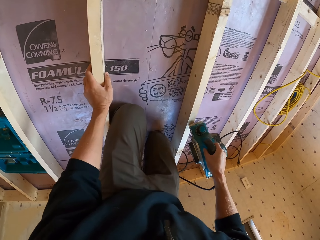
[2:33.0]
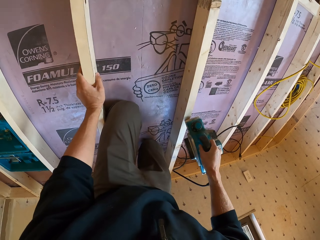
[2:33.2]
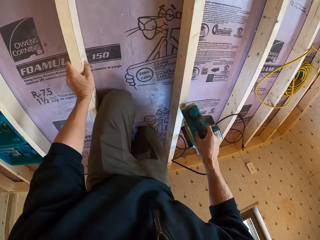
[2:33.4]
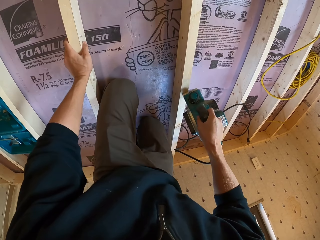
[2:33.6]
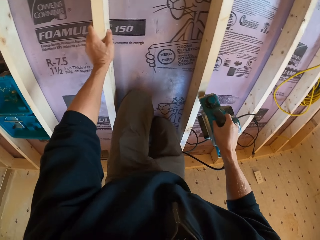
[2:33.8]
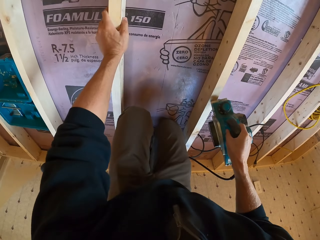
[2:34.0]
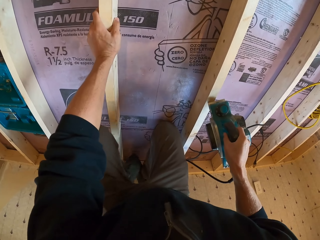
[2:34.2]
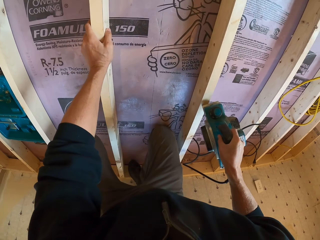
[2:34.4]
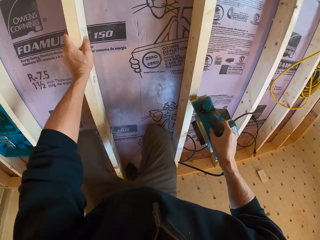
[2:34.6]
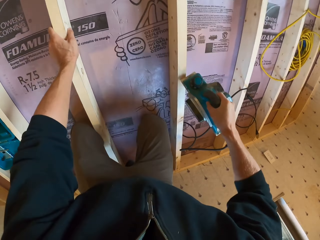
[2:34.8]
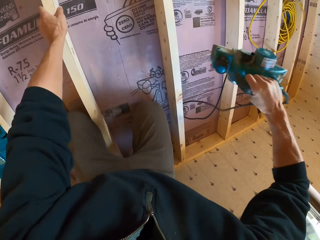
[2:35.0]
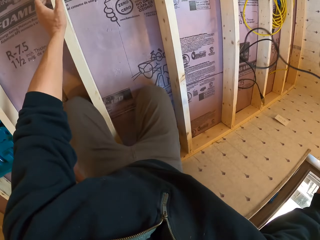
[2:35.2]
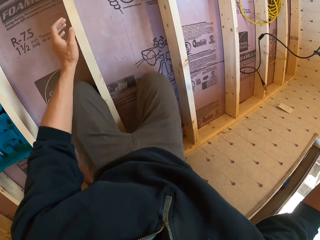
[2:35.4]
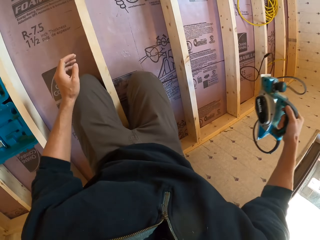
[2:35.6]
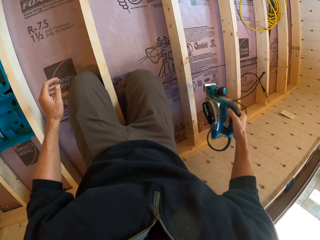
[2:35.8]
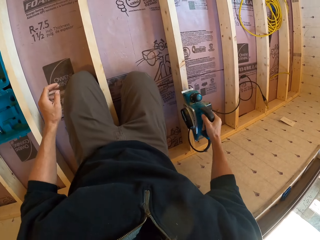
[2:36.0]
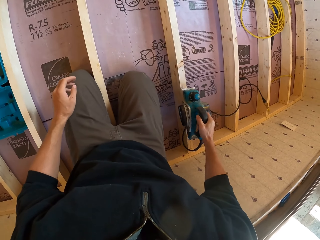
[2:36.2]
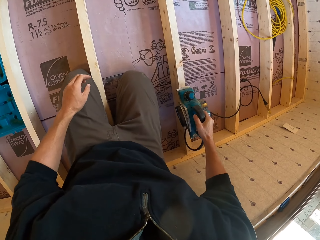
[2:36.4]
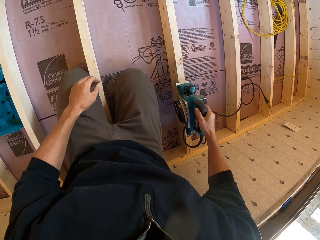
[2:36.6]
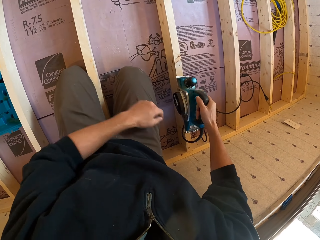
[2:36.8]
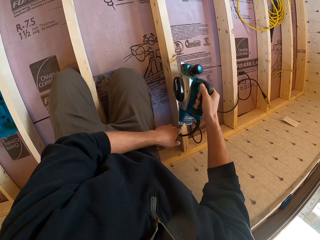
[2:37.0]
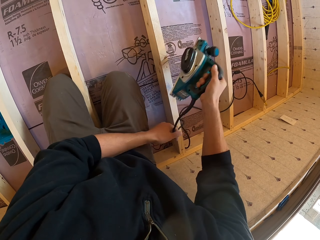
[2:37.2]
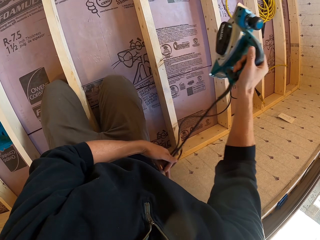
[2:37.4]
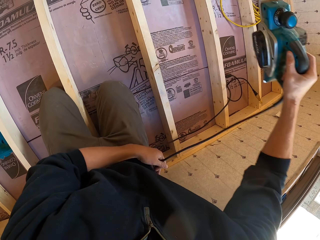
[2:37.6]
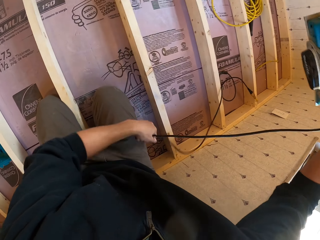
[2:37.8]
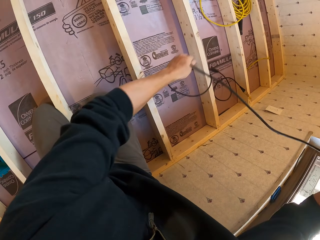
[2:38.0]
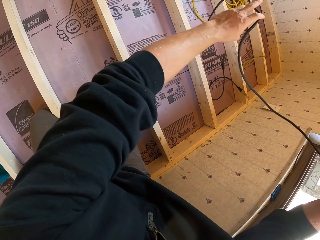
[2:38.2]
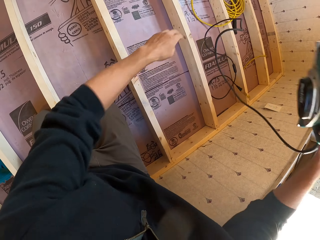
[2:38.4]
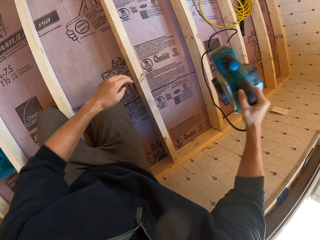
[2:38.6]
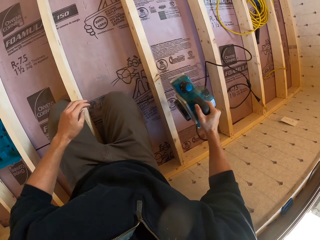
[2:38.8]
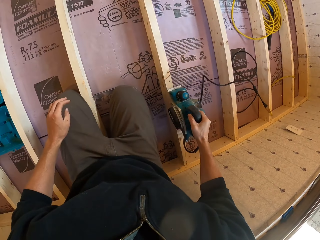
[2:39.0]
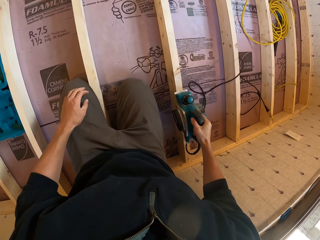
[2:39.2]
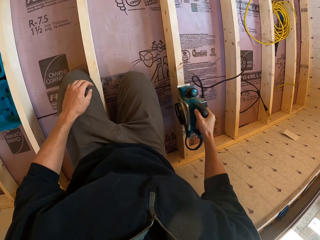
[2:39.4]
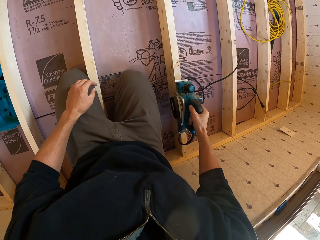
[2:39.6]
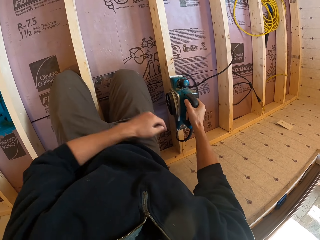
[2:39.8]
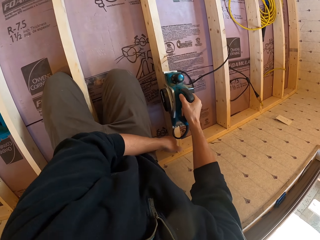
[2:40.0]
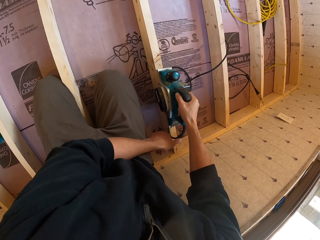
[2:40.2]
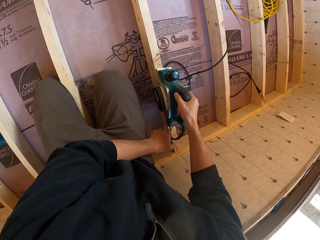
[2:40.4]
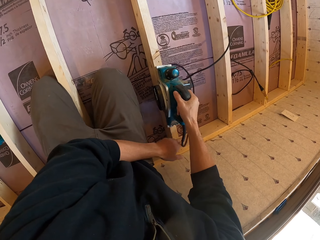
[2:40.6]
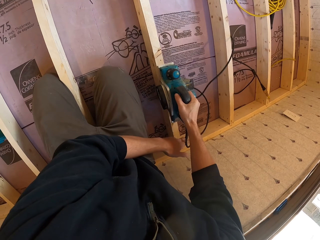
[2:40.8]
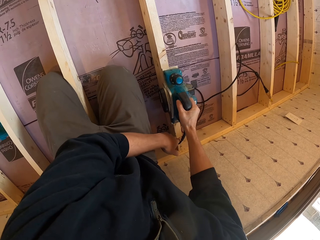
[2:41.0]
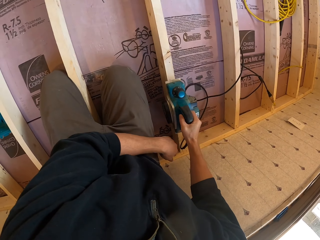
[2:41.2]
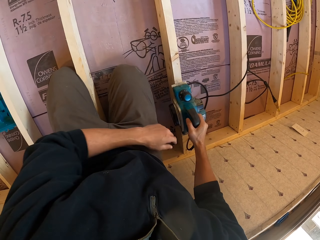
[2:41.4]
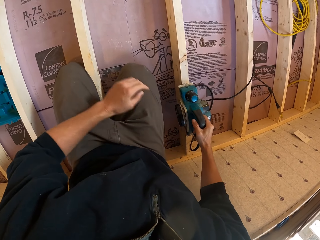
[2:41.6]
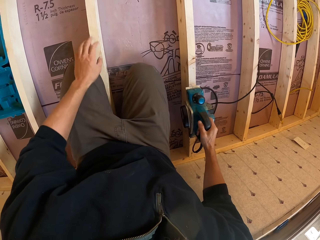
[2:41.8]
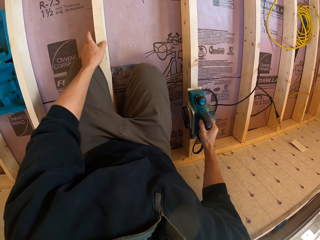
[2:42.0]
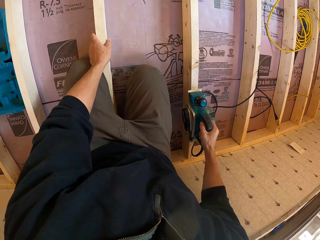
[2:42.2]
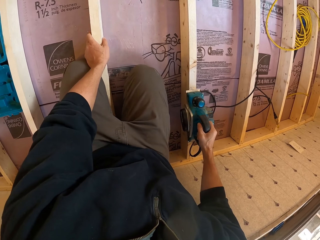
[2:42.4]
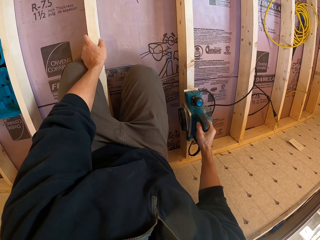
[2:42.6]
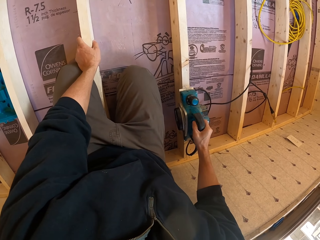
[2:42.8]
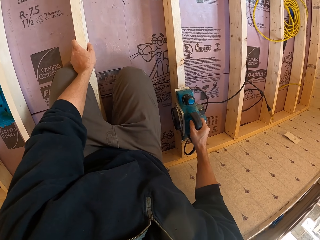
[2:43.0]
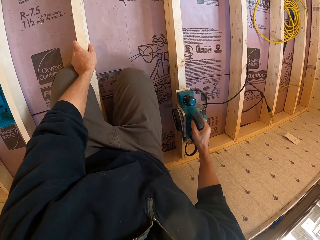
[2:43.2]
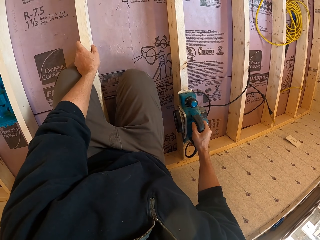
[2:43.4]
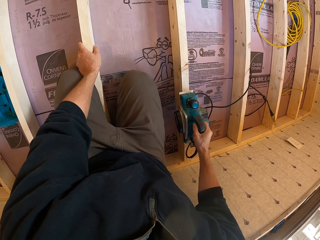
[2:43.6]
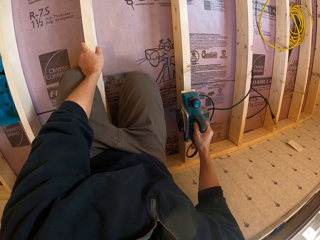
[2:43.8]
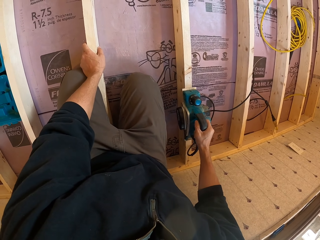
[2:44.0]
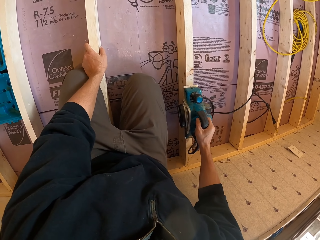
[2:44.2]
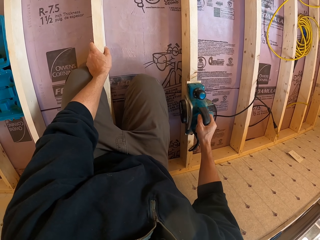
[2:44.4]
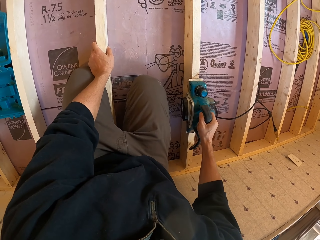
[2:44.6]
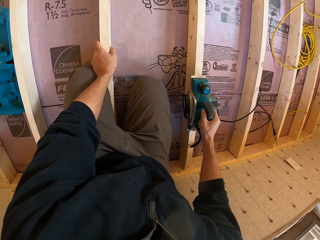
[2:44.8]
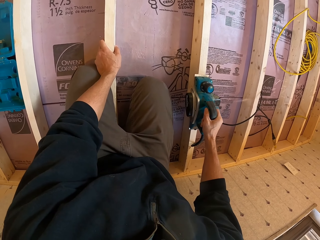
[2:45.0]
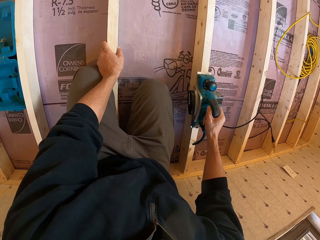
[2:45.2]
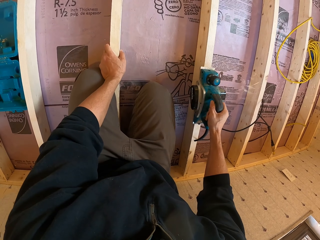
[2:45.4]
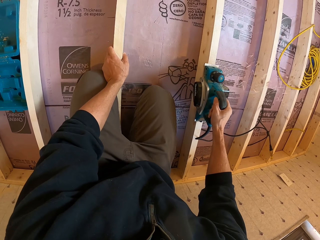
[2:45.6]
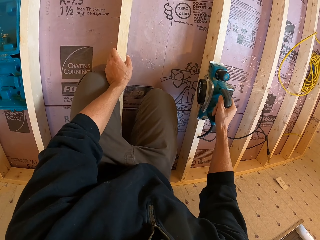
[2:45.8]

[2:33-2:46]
The camera wearer cuts wood. He moves his foot on the wooden foundation. He lifts up the electric planer or wood cutter. He cuts the wood. He straightens the cable on the electric planer. He holds the wood cutter cable. He cuts the wood. He places the electric planer on the wood. He touches the cable on the electric planer. He holds the wood foundation. He smoothens the wood with the electric planer.

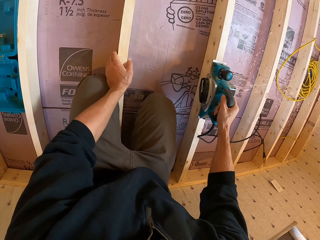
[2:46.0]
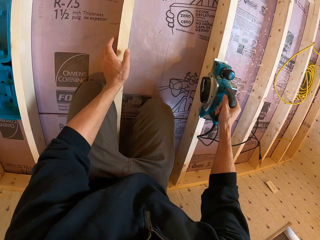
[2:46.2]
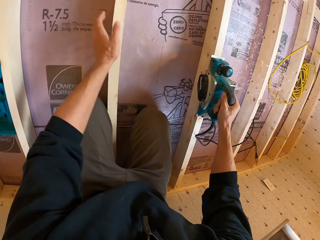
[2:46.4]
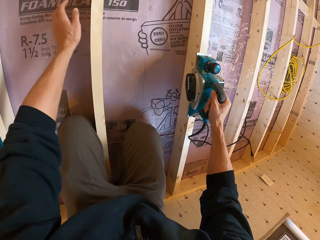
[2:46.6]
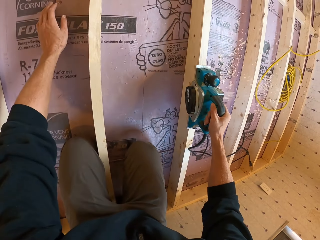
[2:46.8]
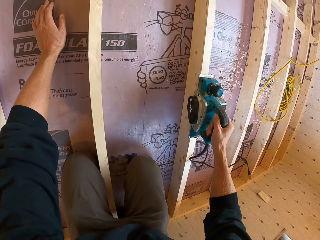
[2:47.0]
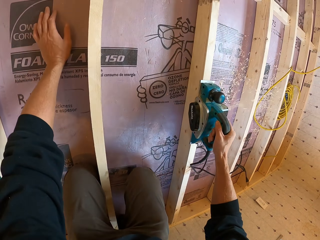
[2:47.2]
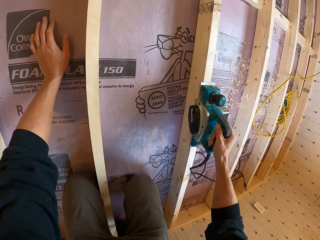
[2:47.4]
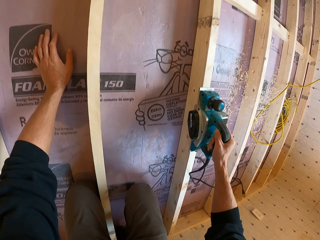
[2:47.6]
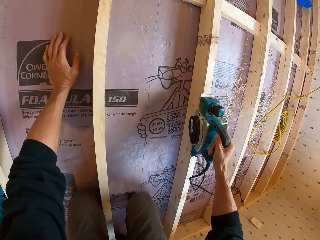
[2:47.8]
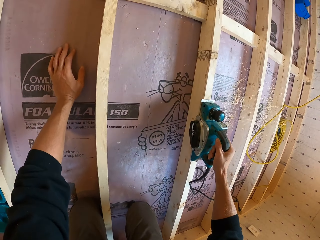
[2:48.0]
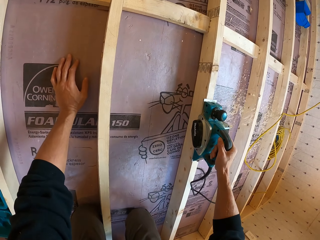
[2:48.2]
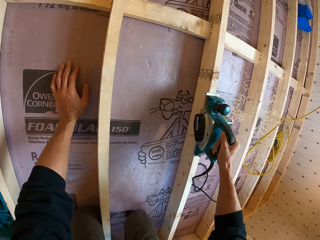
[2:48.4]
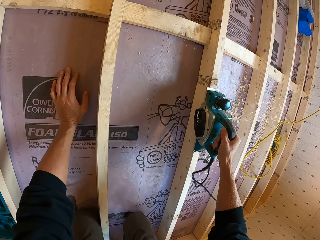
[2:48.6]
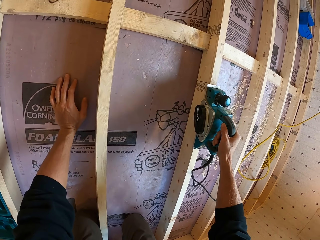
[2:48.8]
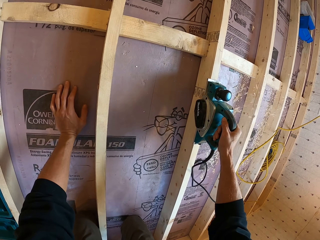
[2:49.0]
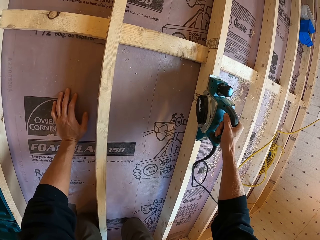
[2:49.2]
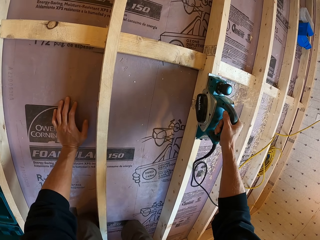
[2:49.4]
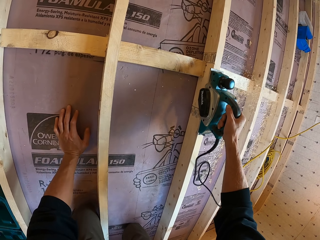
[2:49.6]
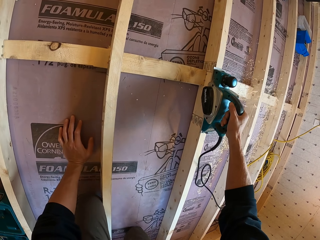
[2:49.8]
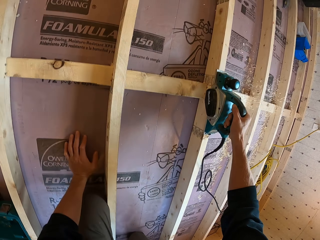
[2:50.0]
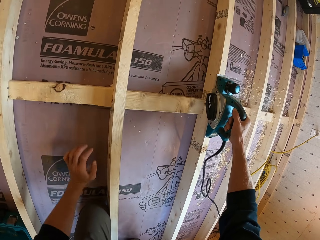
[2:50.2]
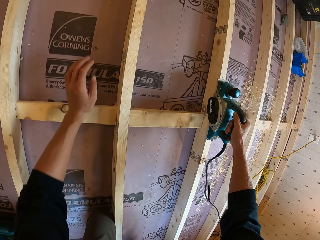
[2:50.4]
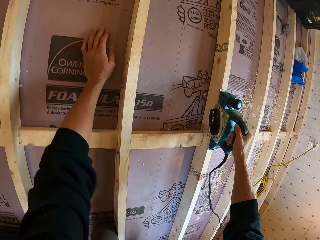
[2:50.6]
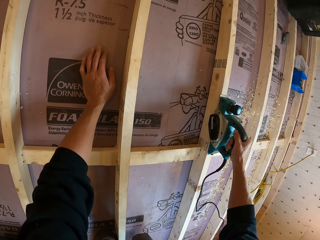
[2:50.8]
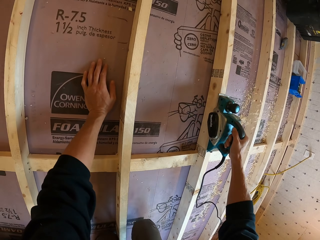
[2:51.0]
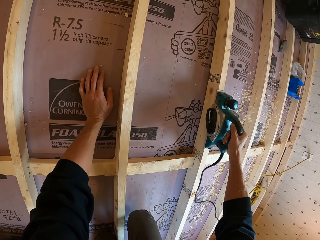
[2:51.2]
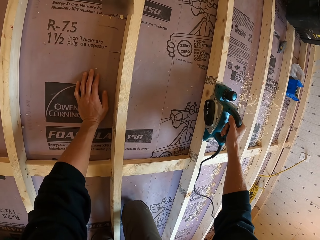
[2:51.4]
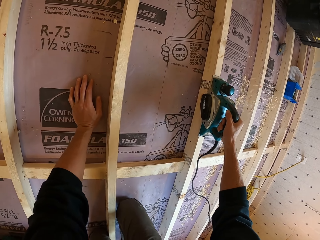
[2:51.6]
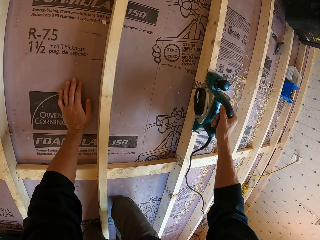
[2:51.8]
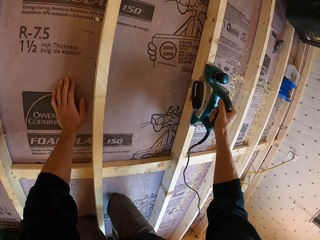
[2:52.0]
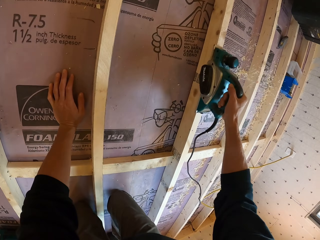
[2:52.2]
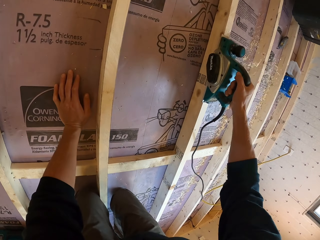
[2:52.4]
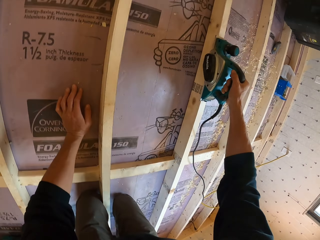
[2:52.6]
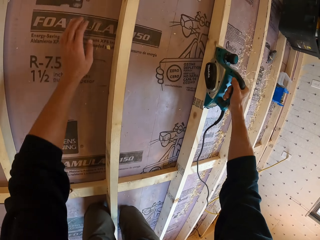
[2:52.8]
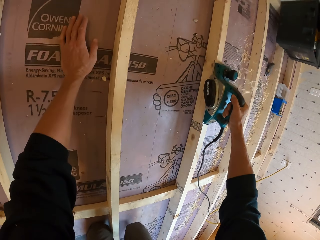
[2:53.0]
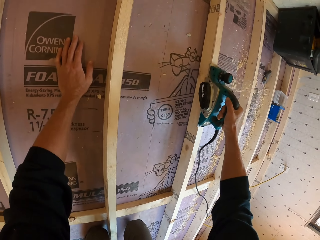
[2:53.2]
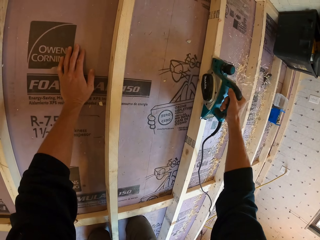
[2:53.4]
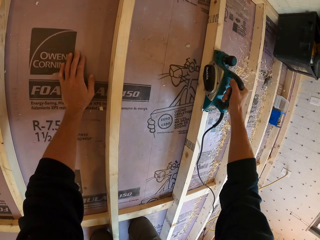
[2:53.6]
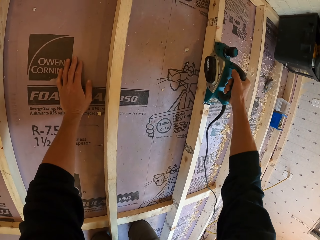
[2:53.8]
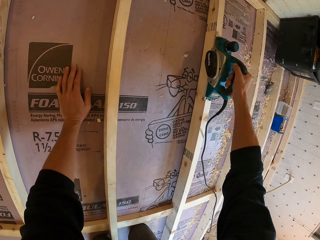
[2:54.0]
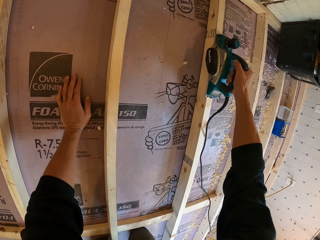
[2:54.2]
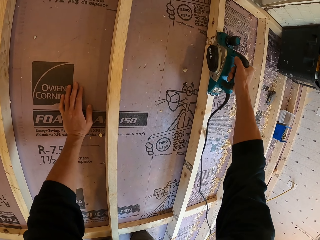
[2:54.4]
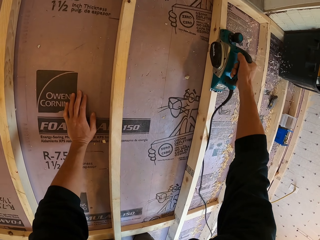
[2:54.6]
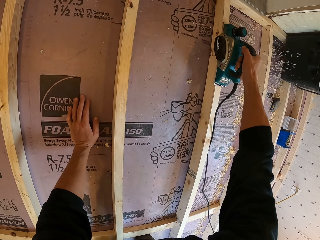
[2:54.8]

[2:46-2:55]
The camera wearer removes the hand on the wooden foundation. He holds the floor. He smoothens the wood with an electric planer. He moves his hand on the floor. He places a hand on the floor. He smoothens the wood with the electric planer.
